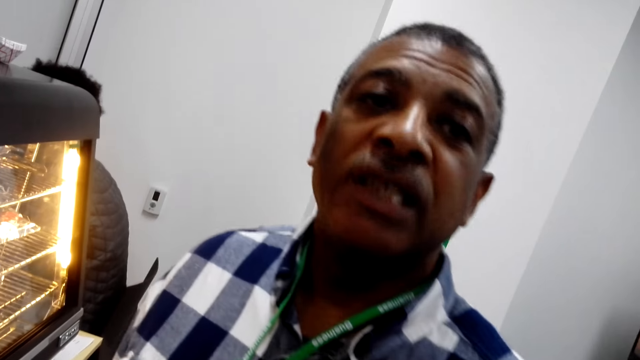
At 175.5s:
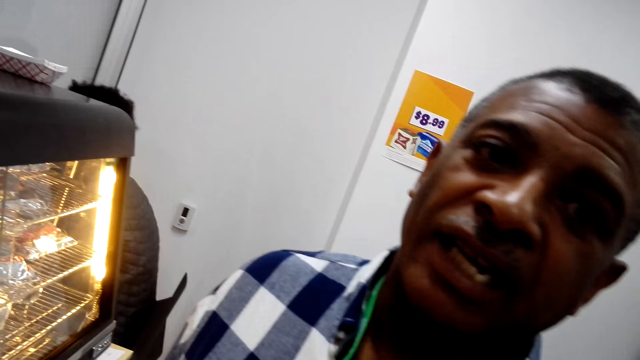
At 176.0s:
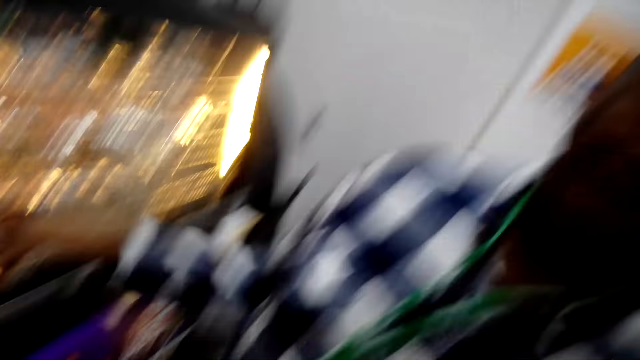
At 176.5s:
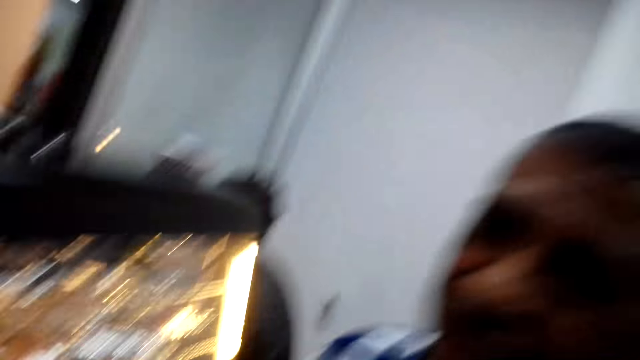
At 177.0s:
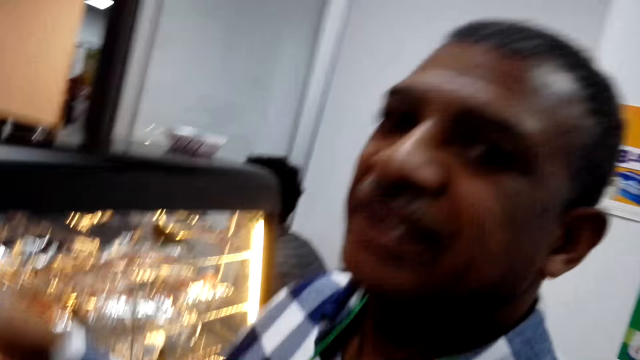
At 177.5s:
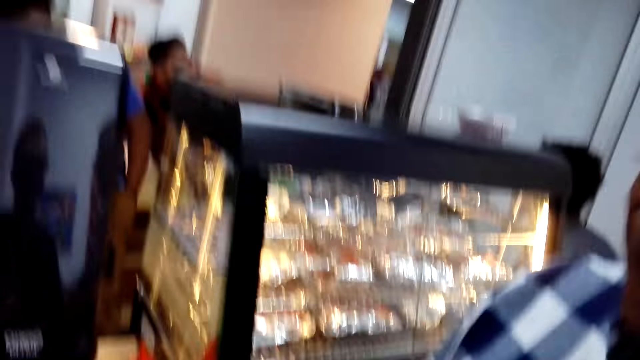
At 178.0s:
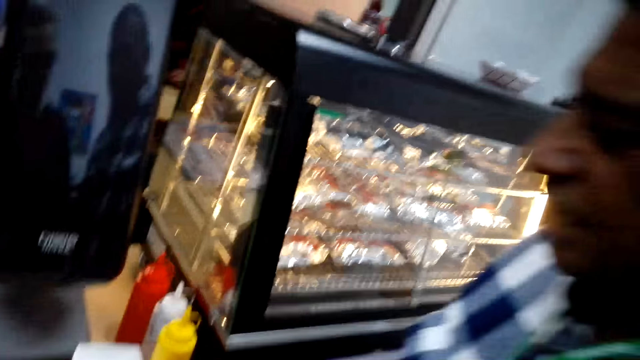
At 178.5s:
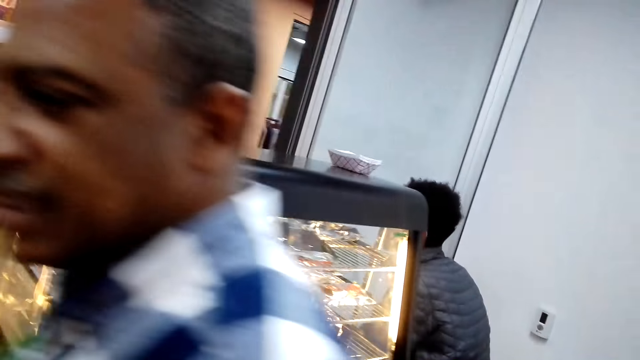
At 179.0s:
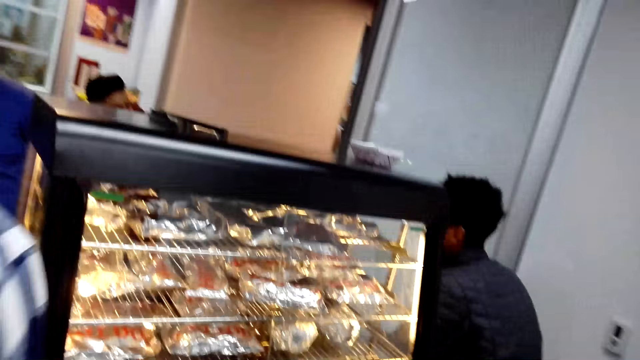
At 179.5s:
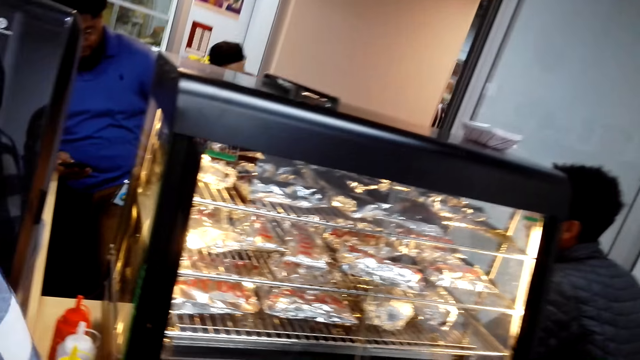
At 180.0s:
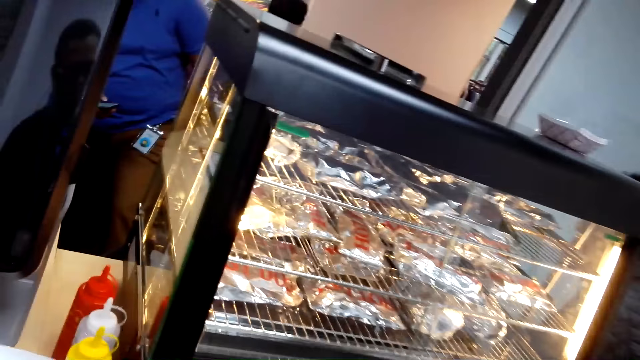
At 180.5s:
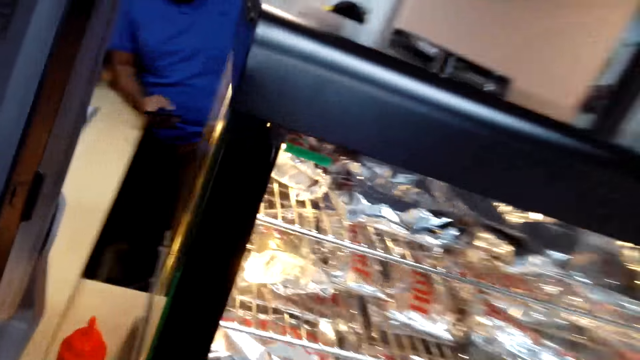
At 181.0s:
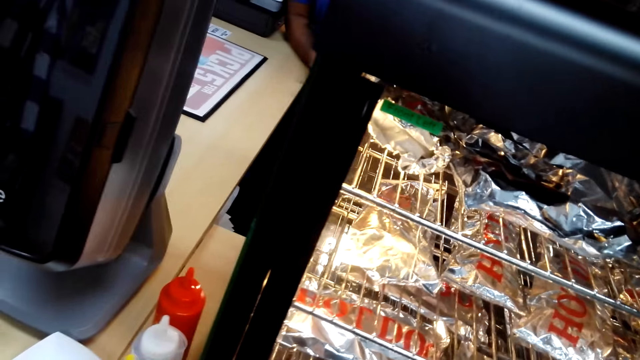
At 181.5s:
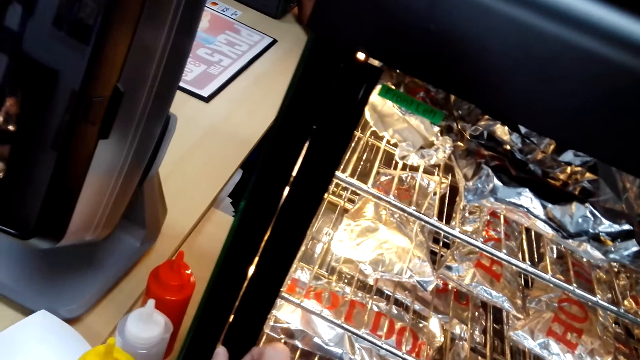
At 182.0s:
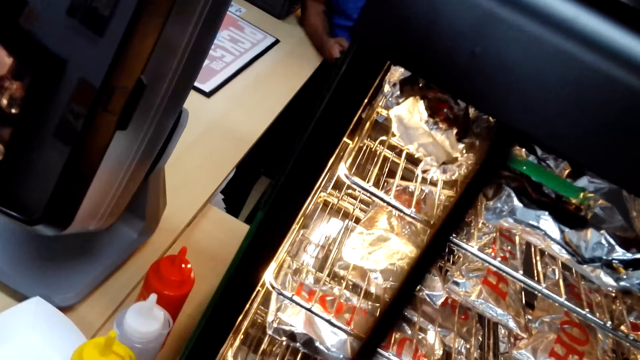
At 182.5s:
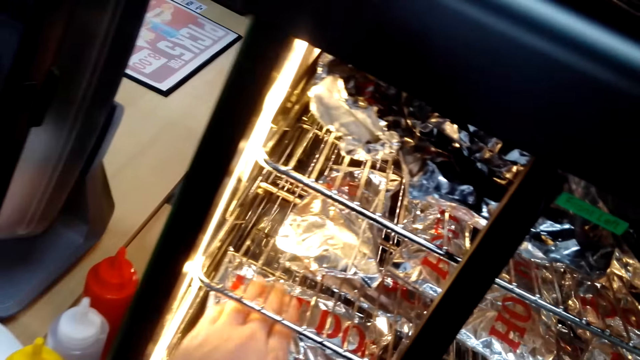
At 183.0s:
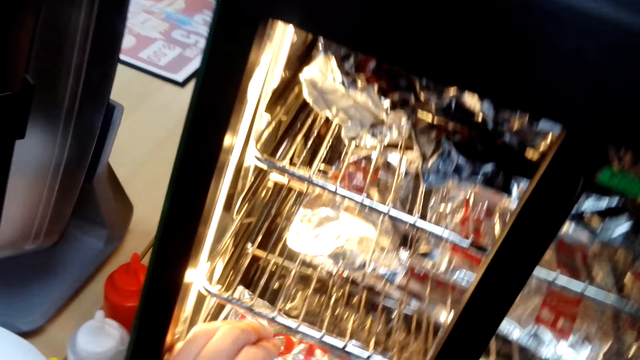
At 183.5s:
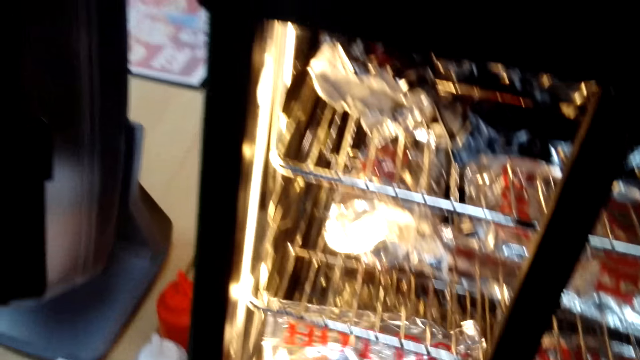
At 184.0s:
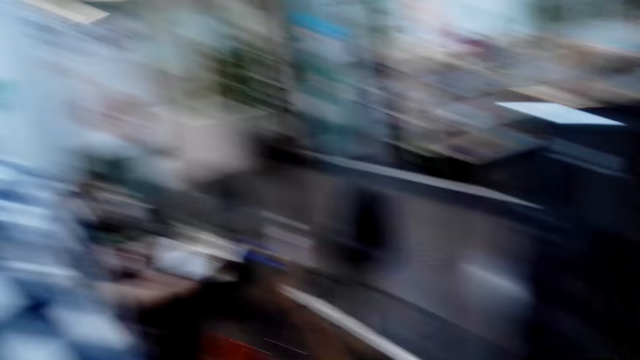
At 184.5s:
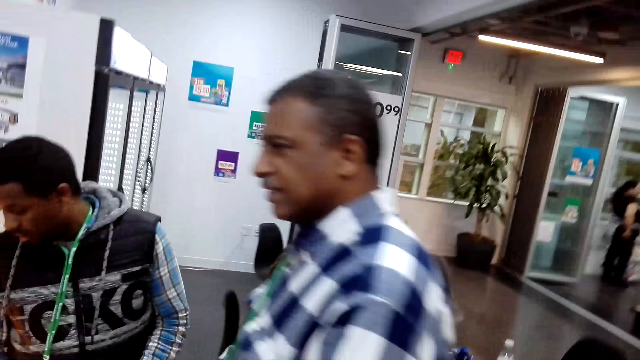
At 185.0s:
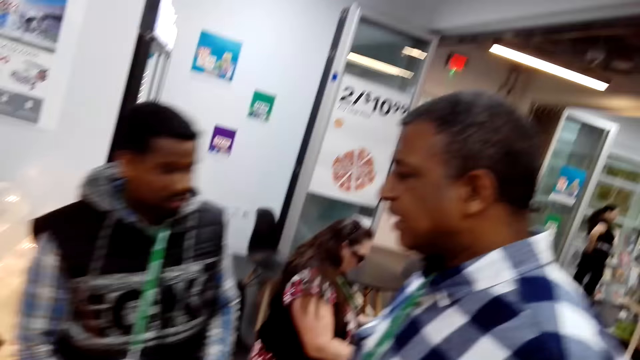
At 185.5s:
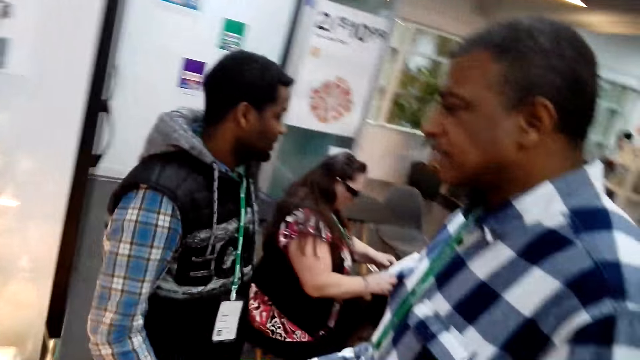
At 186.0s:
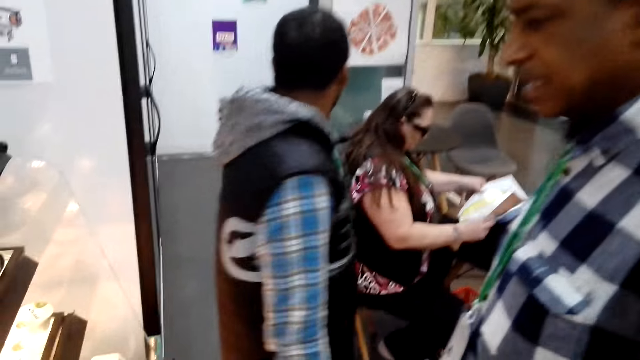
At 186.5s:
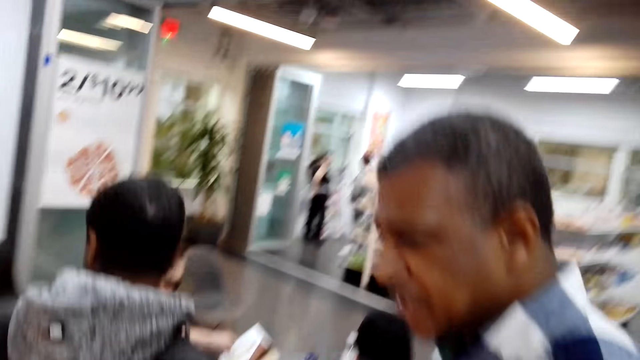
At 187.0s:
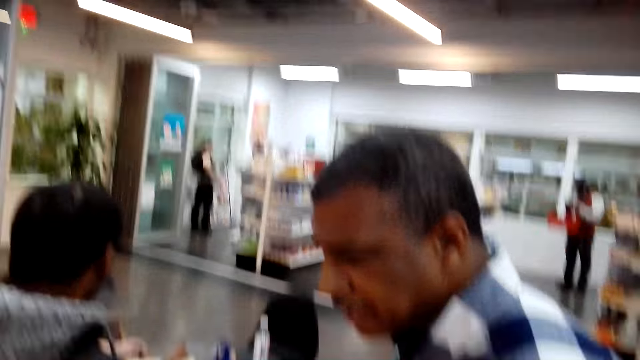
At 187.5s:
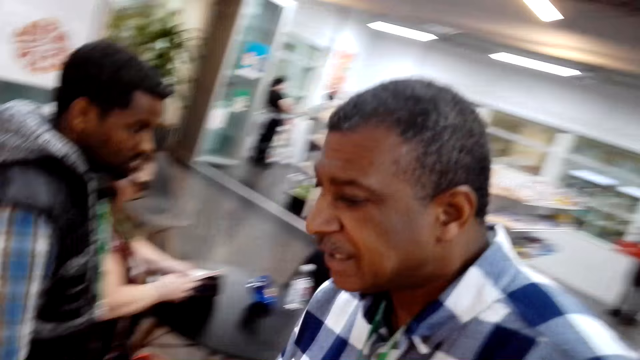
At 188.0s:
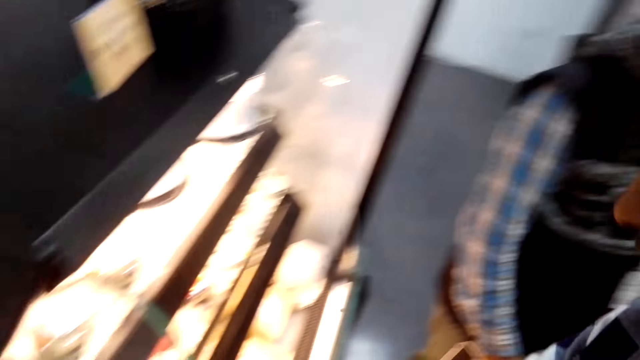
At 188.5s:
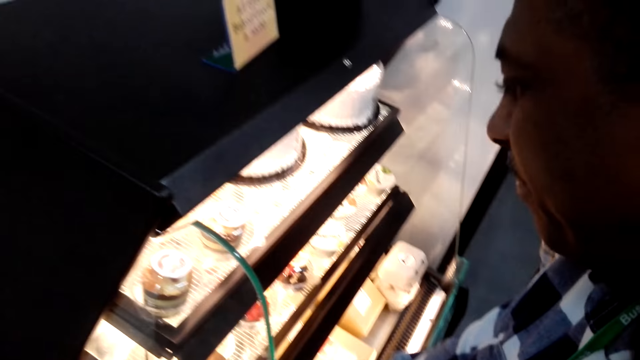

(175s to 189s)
A man walks beside the camera wearer. The camera wearer walks behind the man. They open the refrigerator. They hold the plastic package. They move towards the man.

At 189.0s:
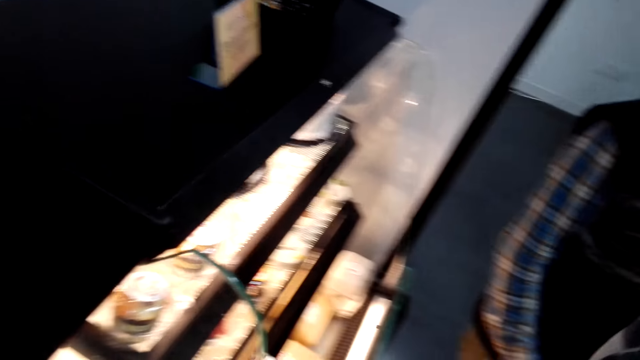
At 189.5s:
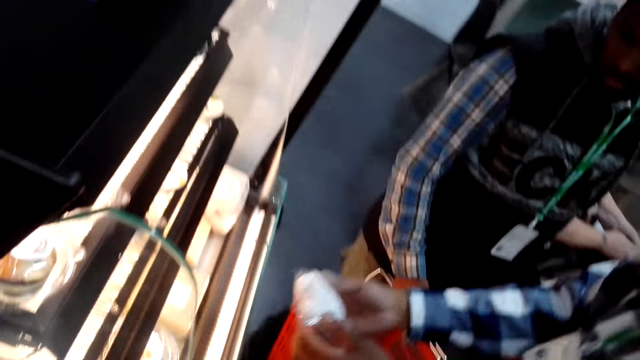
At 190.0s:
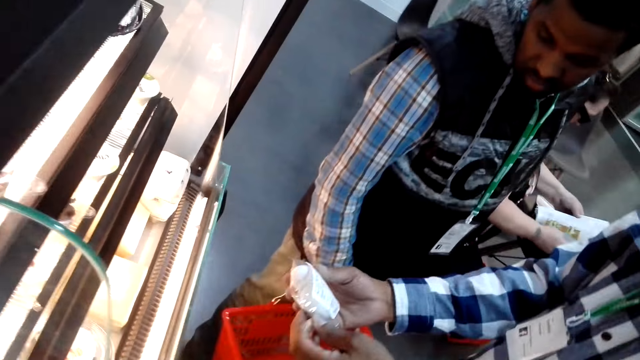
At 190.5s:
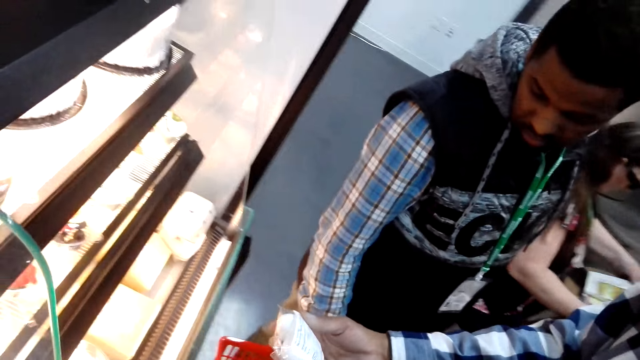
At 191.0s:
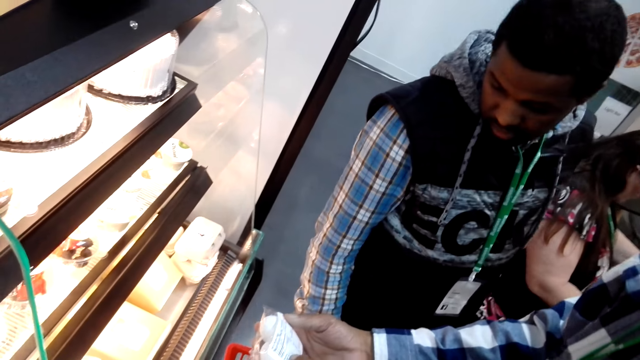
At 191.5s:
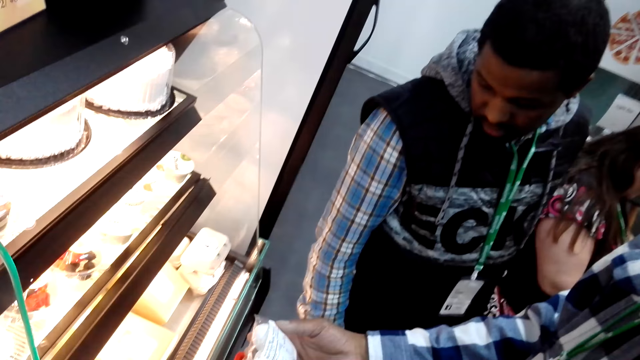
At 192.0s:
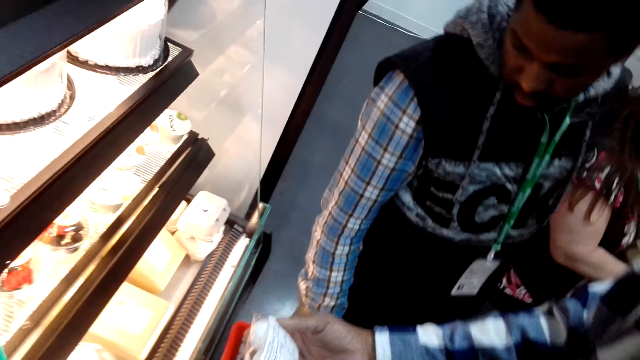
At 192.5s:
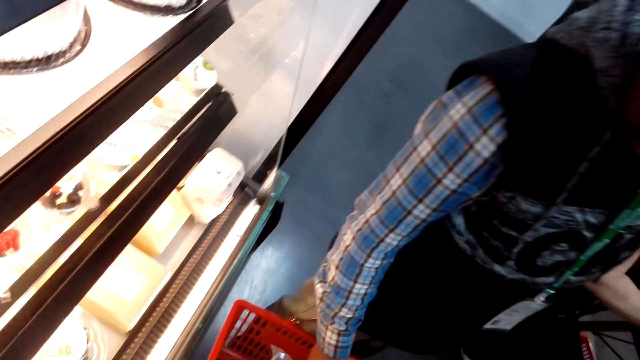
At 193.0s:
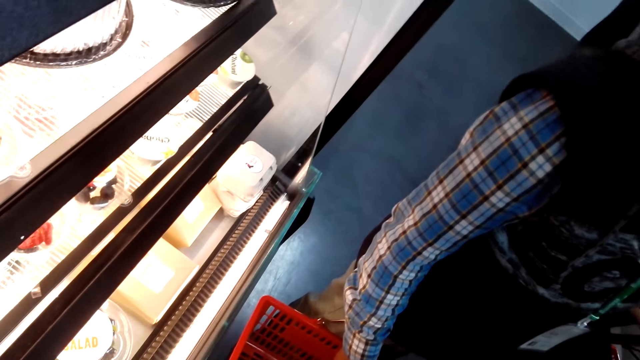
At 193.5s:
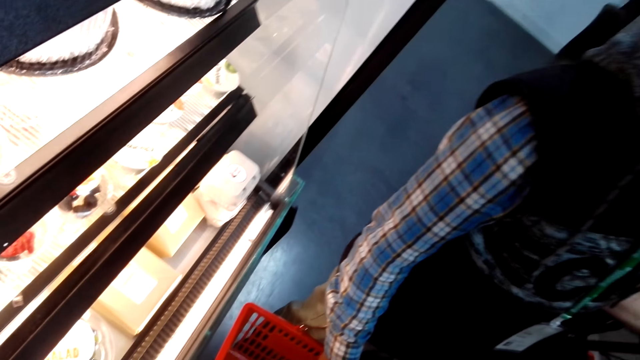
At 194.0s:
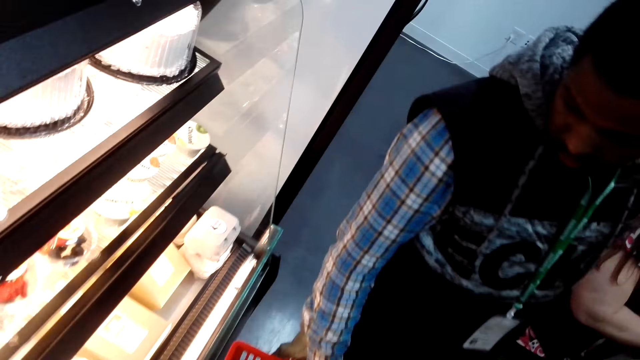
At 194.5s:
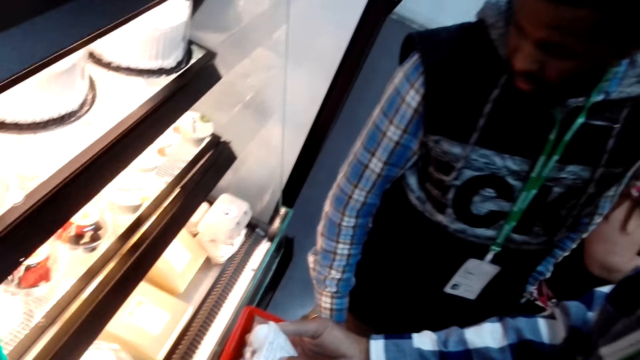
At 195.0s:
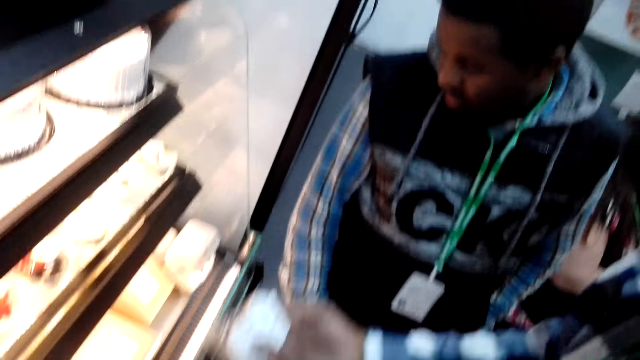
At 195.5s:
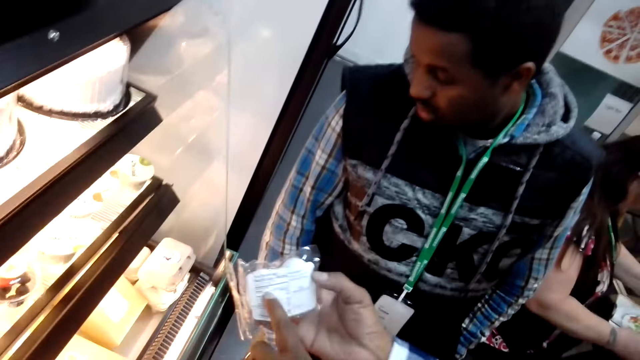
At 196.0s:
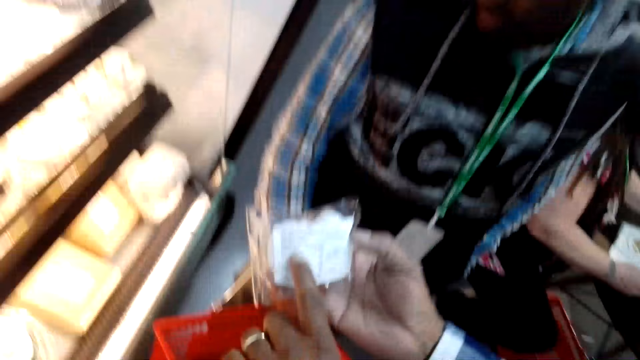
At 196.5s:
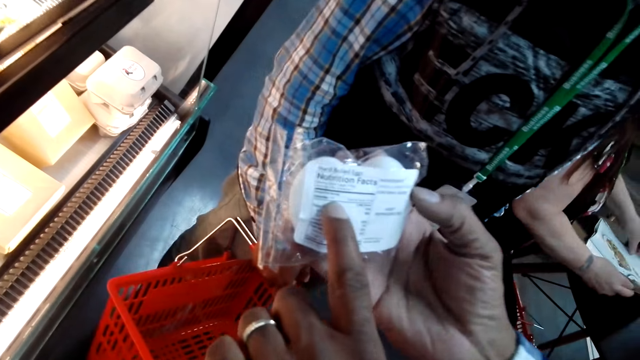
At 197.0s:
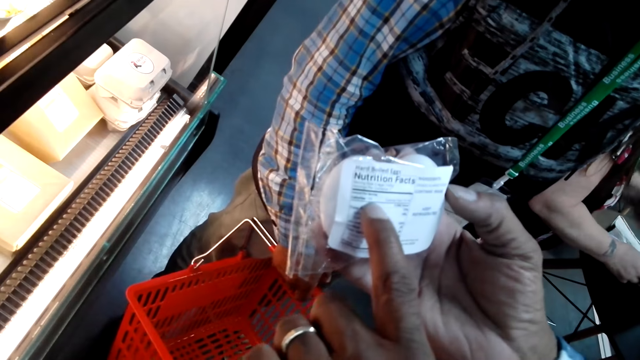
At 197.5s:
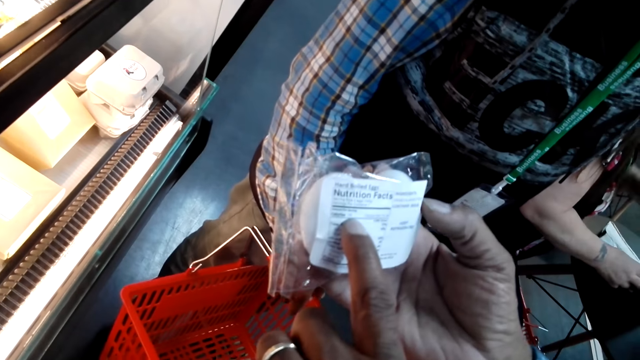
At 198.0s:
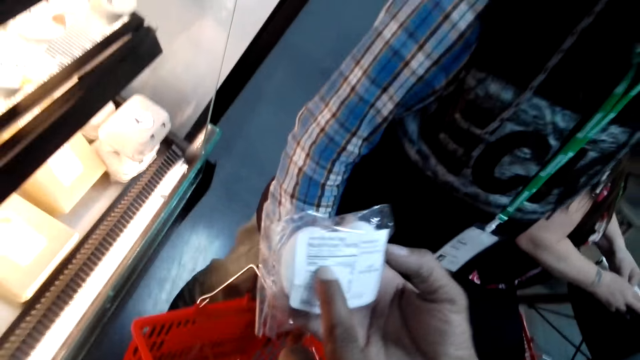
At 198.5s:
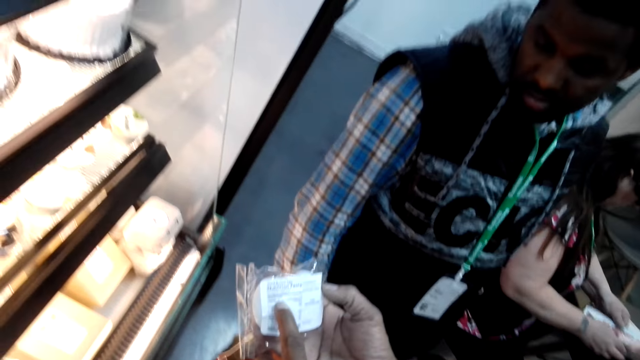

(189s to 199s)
A man holds the plastic package. The camera wearer looks at the cakes. The man points at the plastic package. The camera wearer looks at the plastic package.
